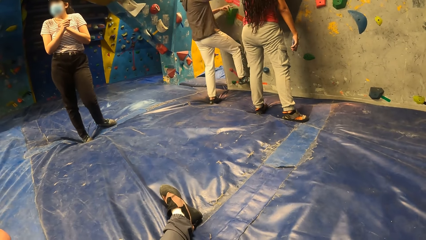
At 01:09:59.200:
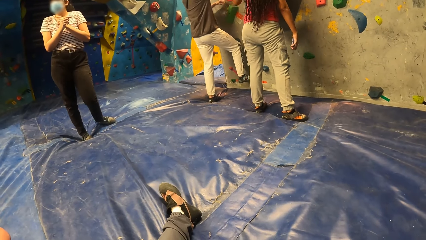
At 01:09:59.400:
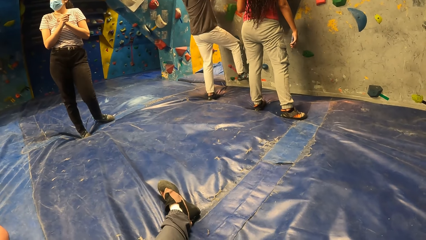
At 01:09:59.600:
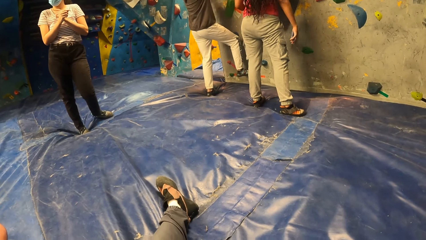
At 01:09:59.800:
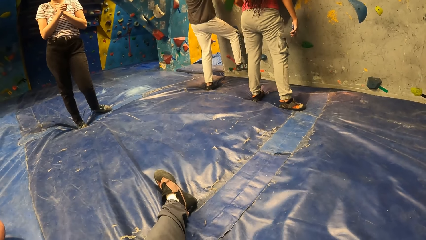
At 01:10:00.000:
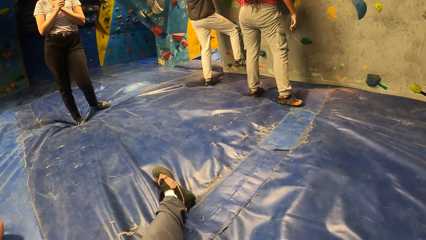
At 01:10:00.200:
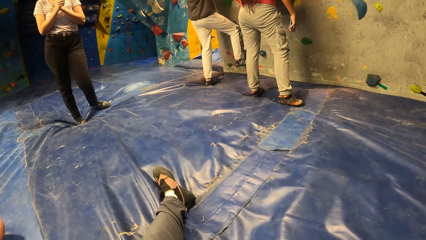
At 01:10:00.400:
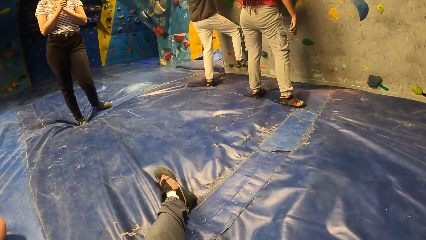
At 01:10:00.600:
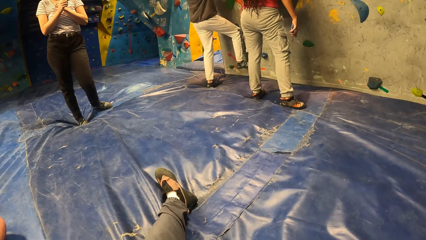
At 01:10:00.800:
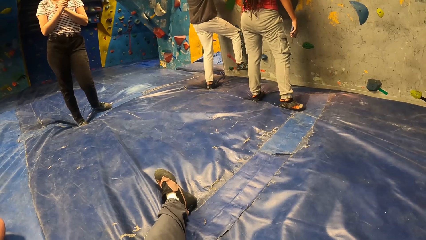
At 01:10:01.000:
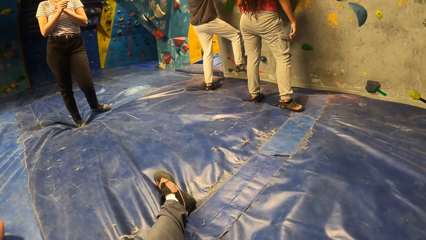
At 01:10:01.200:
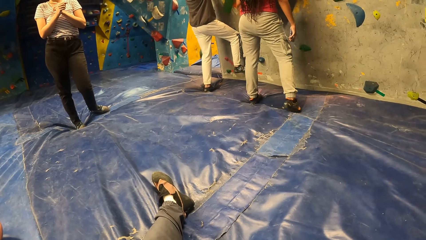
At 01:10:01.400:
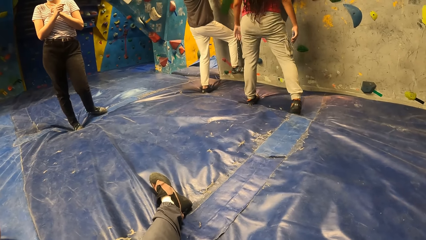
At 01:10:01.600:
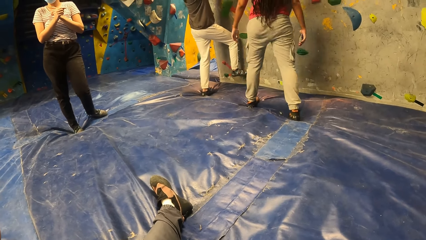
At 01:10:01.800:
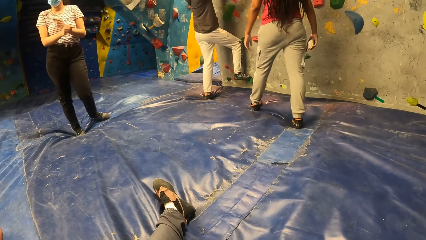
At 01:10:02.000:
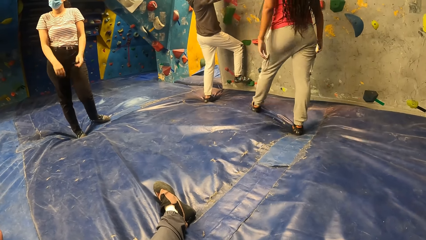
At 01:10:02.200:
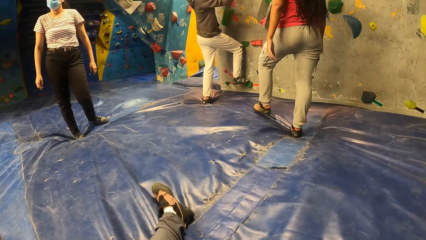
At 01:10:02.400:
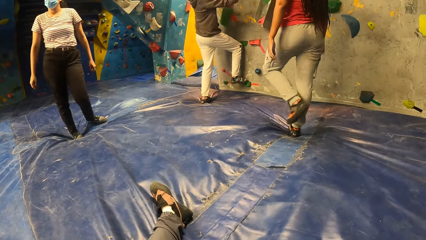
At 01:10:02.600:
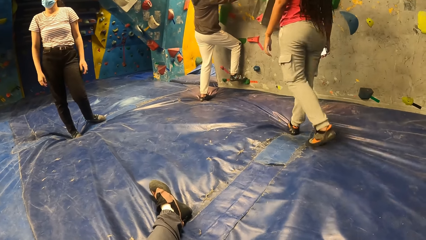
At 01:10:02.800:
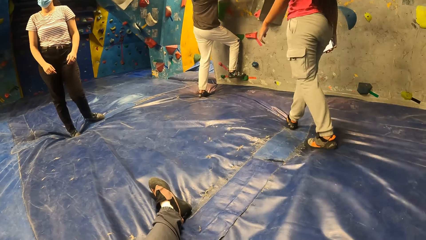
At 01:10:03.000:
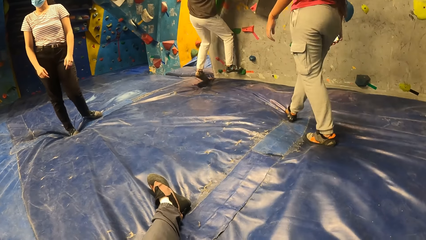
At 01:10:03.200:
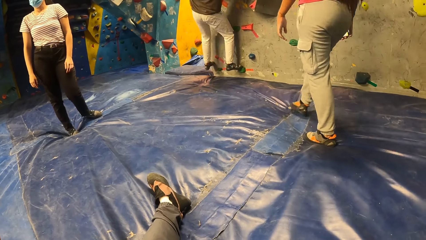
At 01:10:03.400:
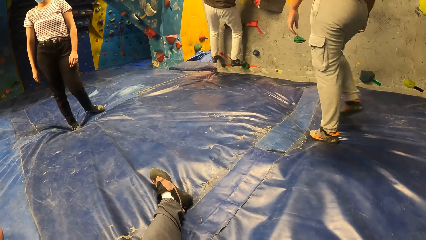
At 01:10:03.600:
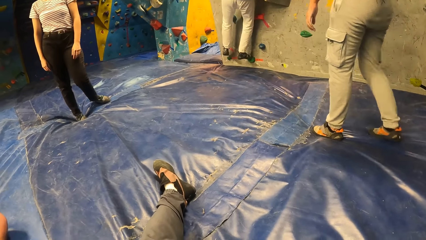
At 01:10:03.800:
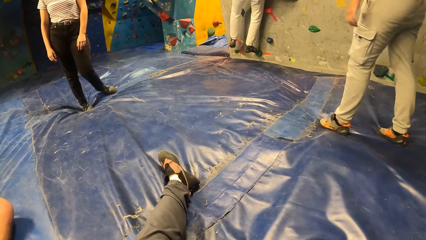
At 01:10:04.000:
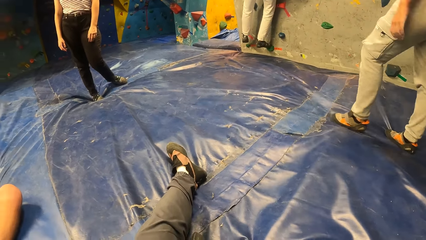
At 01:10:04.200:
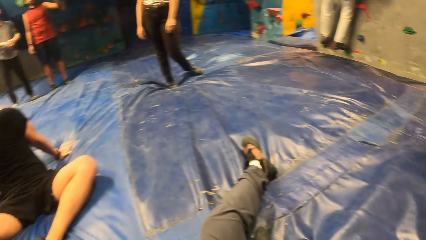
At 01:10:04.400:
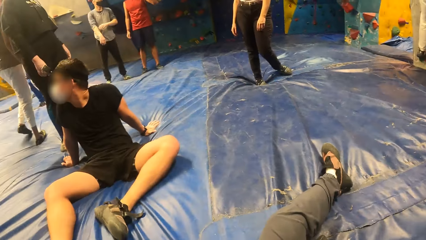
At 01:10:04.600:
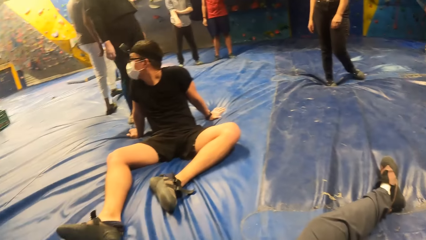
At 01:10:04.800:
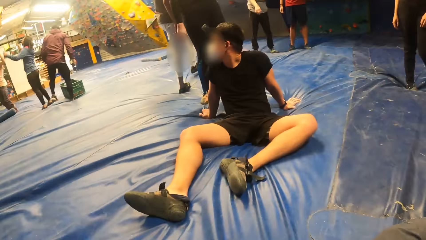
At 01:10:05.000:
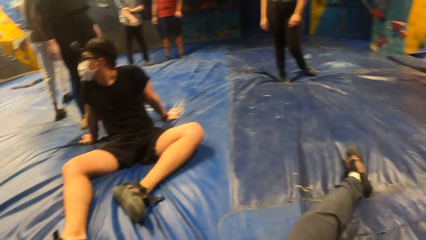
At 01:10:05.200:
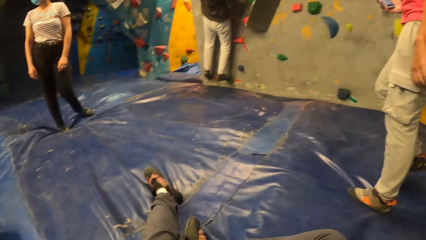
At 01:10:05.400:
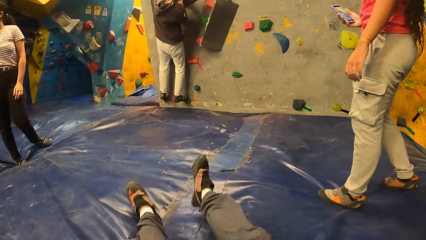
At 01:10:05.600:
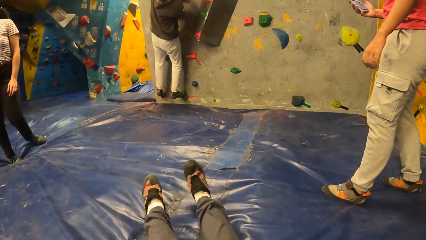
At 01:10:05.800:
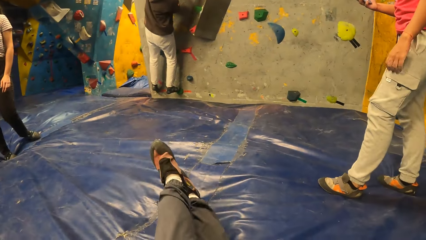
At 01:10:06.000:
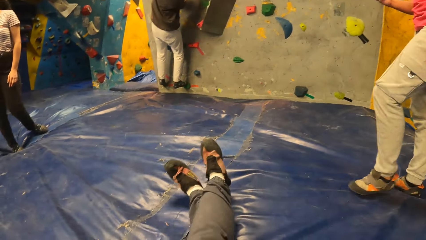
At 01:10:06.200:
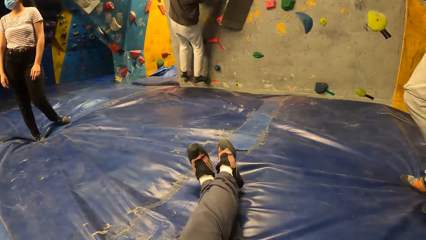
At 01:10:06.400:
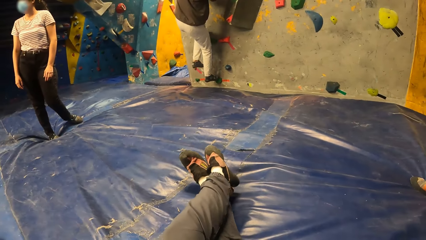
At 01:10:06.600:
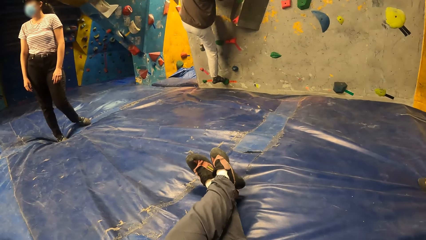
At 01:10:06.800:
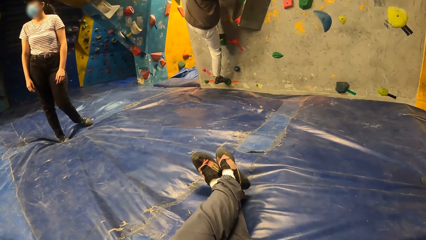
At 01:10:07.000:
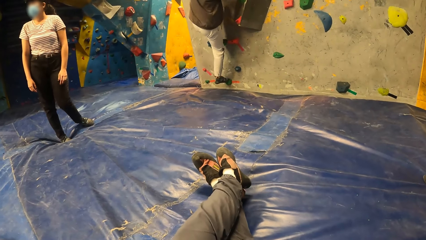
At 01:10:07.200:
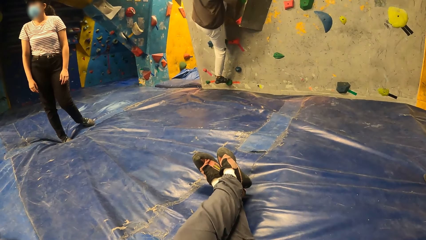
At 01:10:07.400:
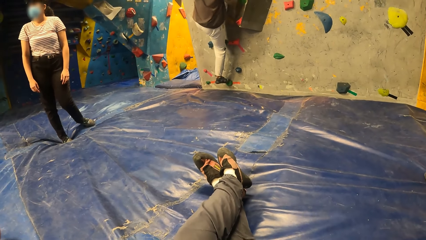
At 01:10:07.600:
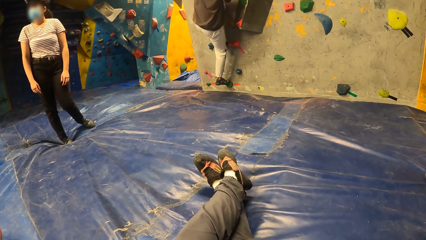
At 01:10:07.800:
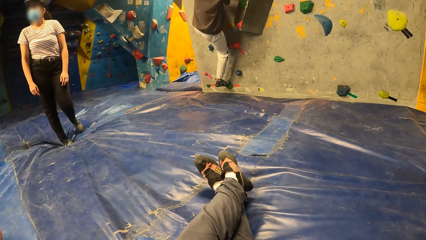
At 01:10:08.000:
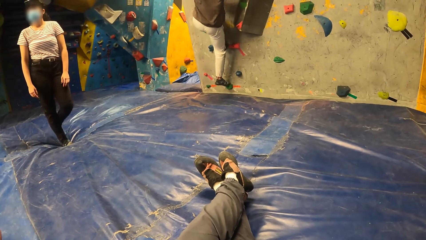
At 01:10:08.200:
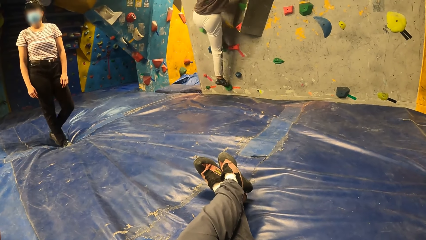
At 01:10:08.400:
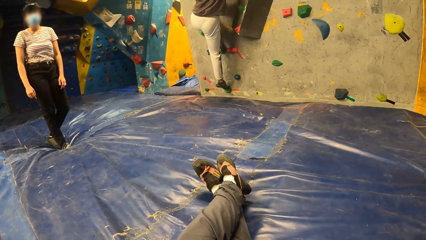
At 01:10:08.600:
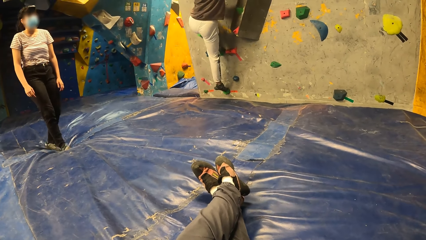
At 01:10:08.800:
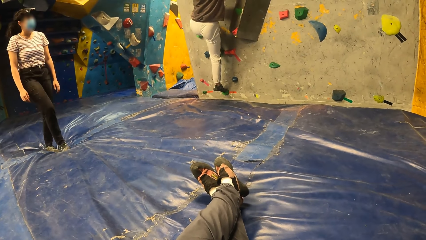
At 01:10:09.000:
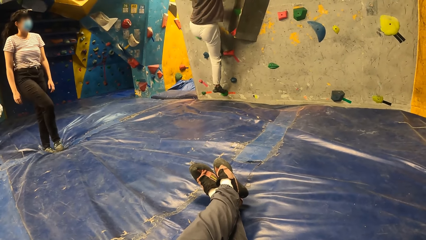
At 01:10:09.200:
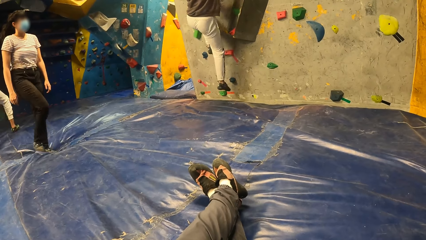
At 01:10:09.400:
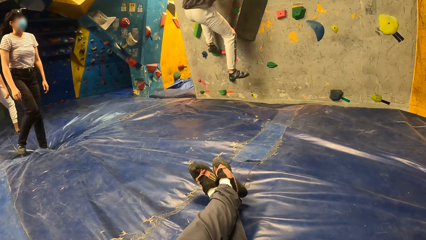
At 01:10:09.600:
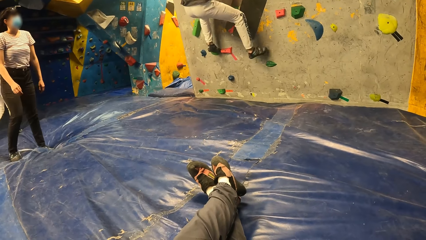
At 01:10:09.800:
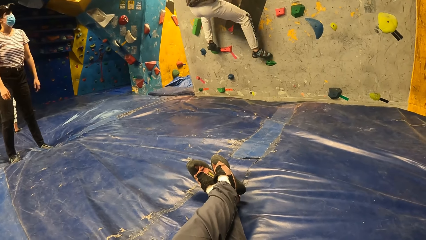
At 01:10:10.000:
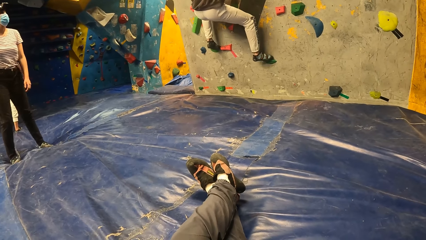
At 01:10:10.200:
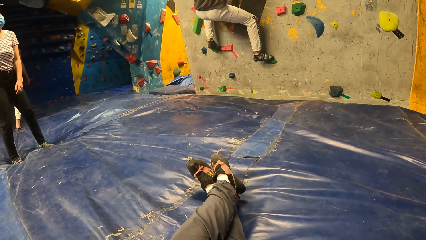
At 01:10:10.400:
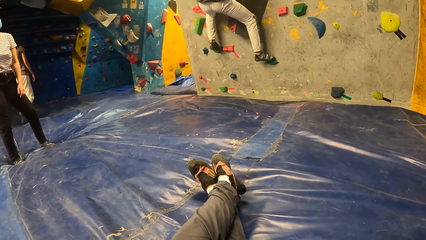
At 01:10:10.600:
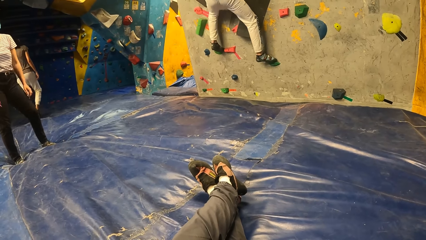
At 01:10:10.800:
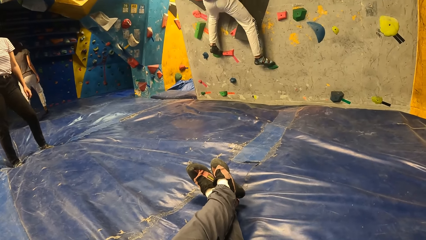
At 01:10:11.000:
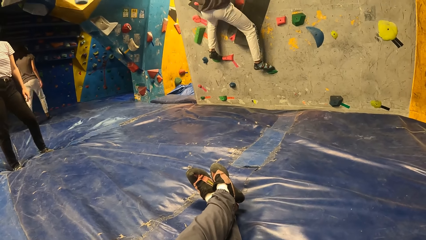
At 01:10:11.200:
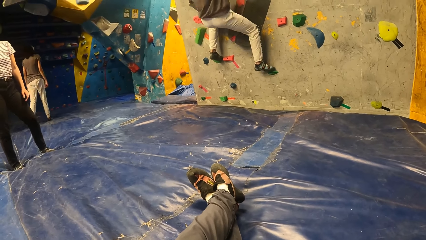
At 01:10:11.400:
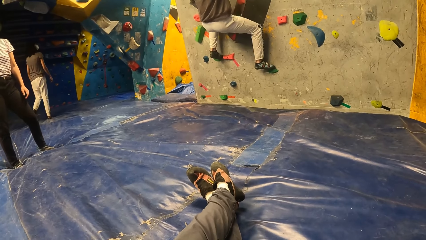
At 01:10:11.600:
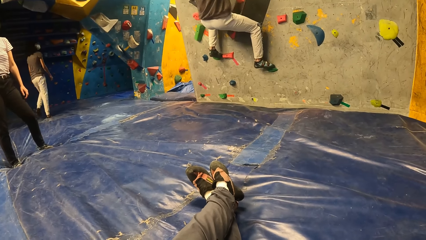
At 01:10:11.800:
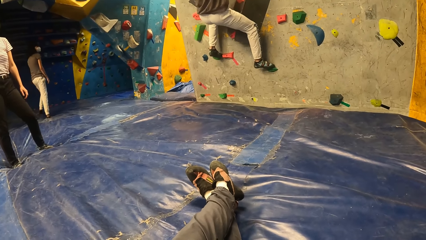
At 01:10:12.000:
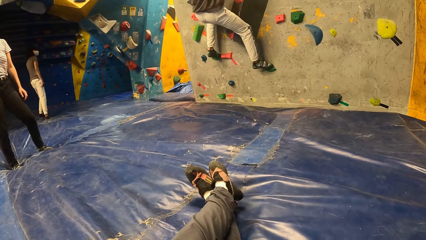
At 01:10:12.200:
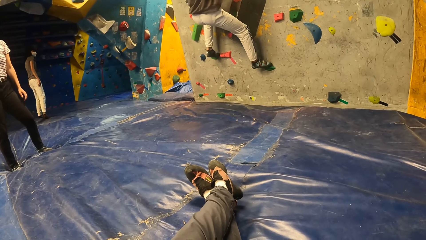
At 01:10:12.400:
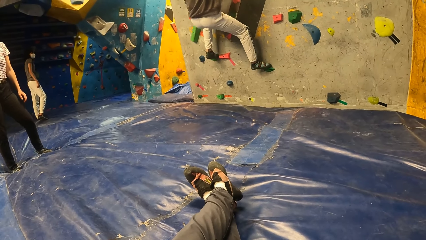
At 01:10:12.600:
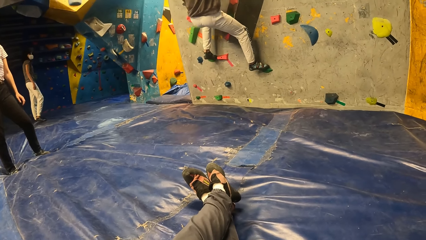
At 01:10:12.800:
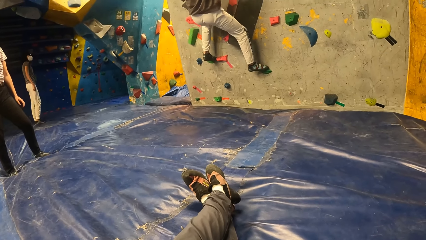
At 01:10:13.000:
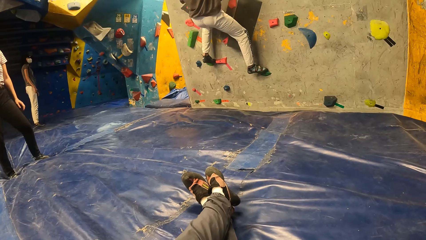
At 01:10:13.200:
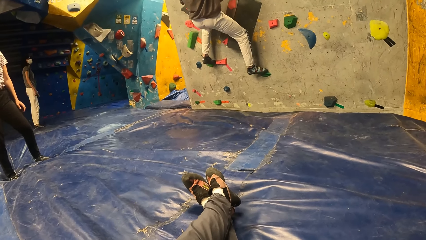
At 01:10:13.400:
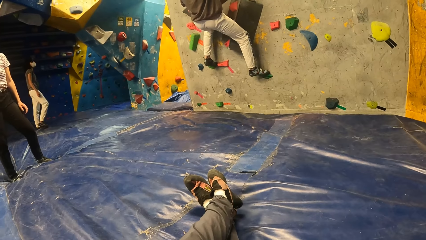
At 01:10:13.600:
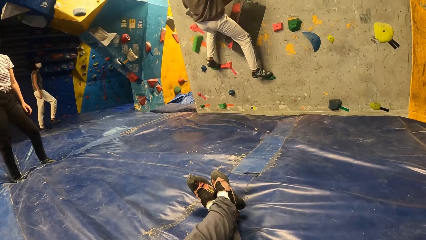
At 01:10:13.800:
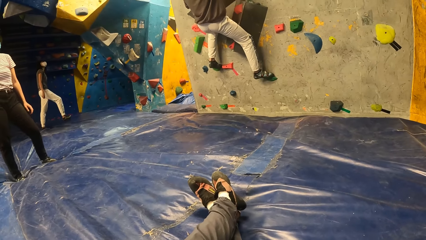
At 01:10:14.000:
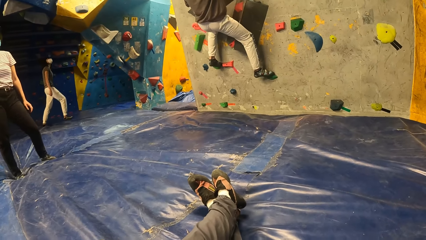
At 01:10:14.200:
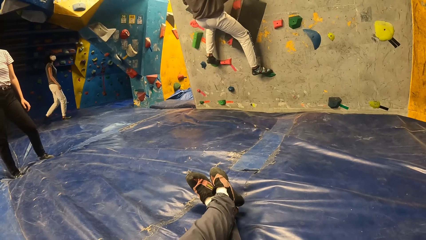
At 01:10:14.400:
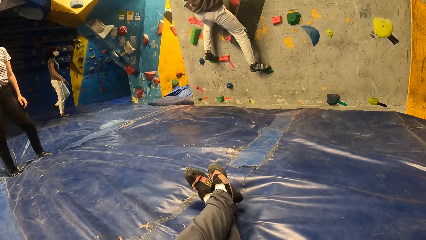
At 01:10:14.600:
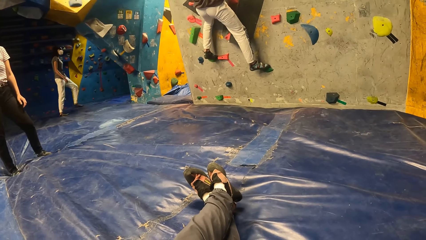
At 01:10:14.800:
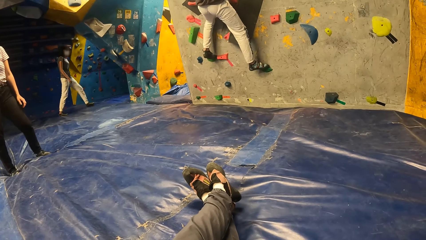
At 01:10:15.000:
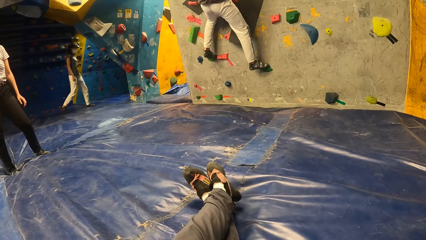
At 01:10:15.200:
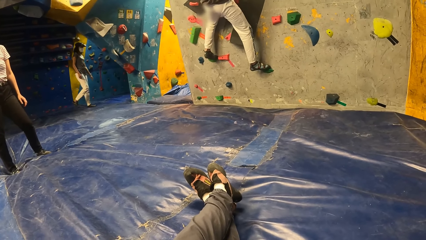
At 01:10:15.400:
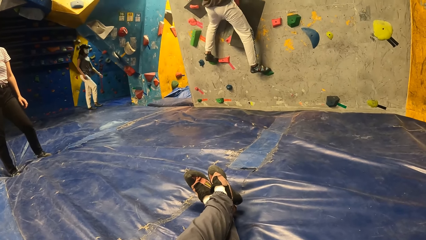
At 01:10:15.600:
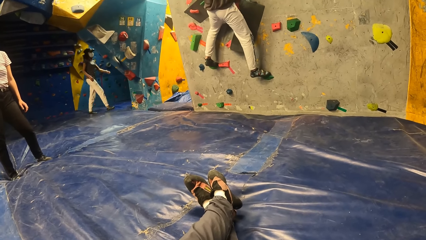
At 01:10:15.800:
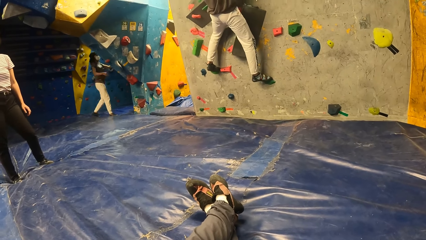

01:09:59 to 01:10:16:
The man climbs the wall with both hands. The camera wearer looks sideways. They criss-cross their legs. The woman walks towards the wall.
